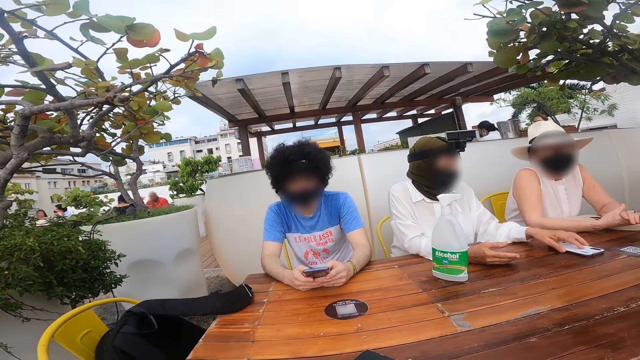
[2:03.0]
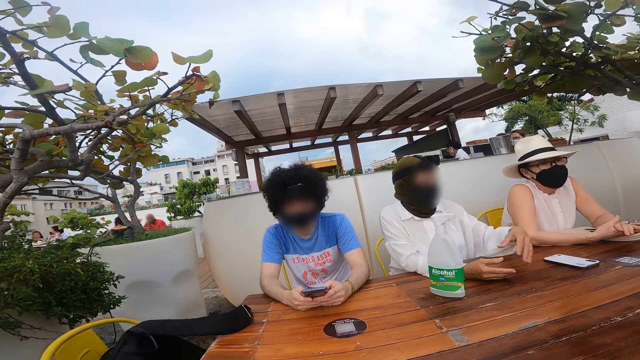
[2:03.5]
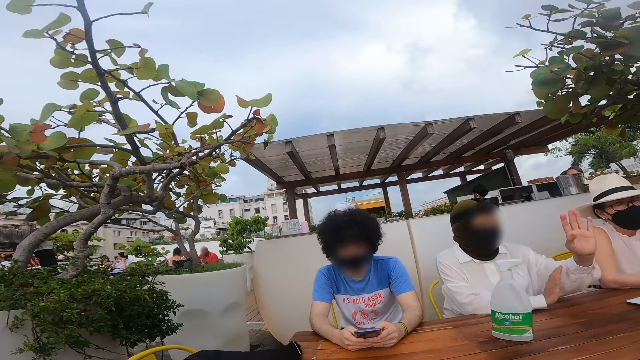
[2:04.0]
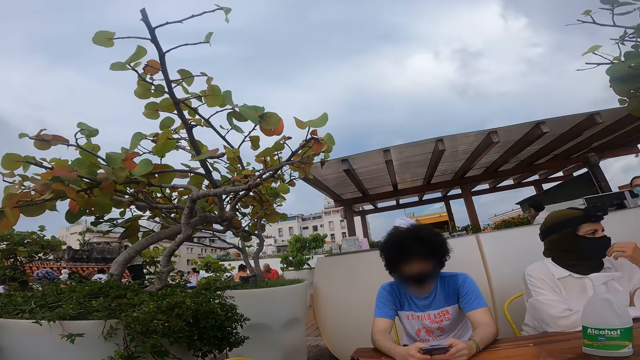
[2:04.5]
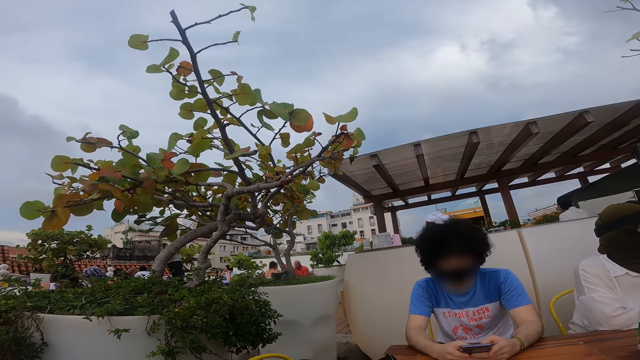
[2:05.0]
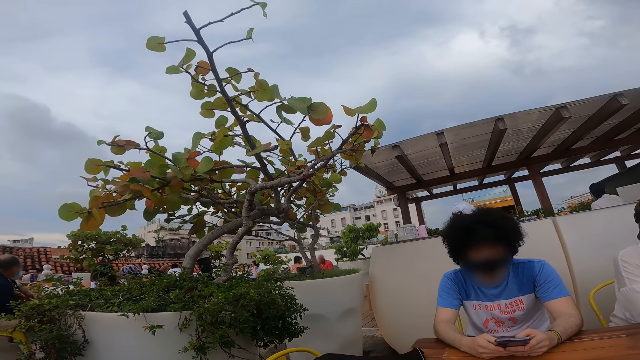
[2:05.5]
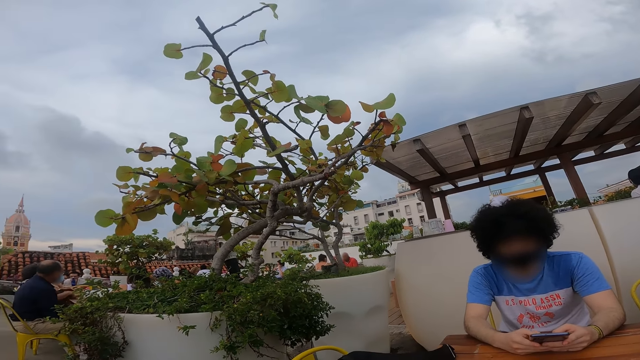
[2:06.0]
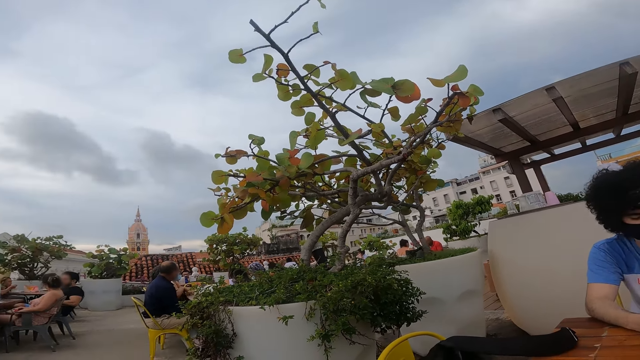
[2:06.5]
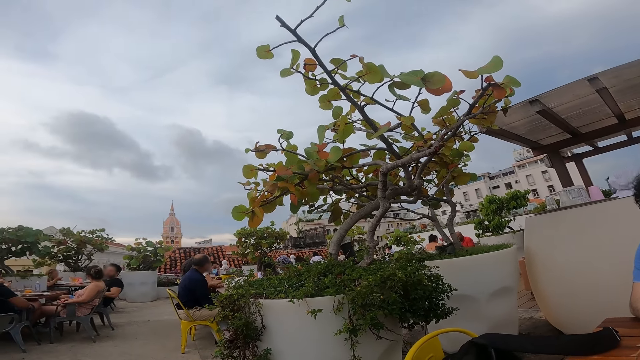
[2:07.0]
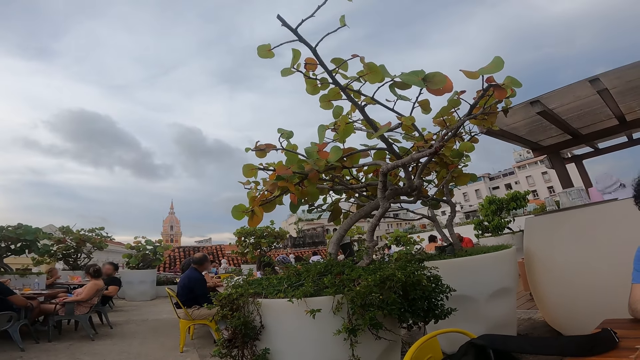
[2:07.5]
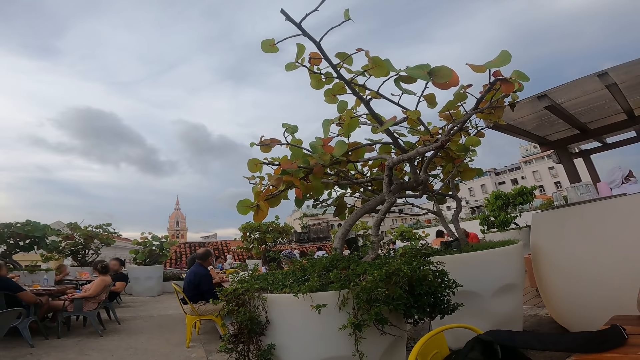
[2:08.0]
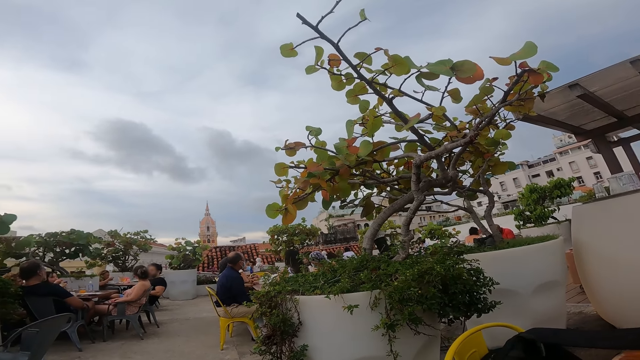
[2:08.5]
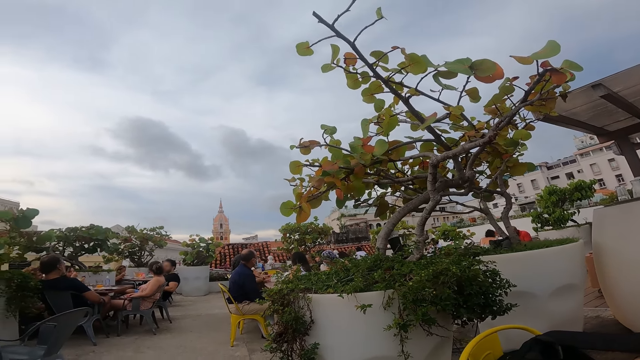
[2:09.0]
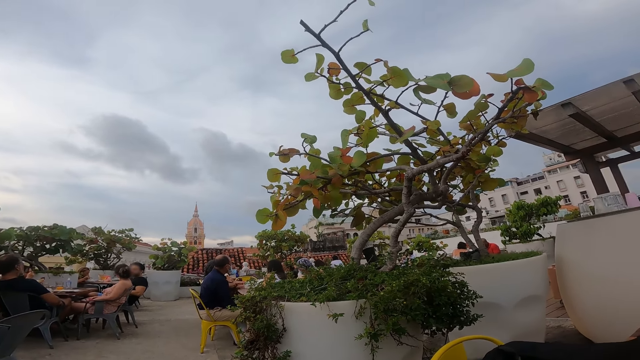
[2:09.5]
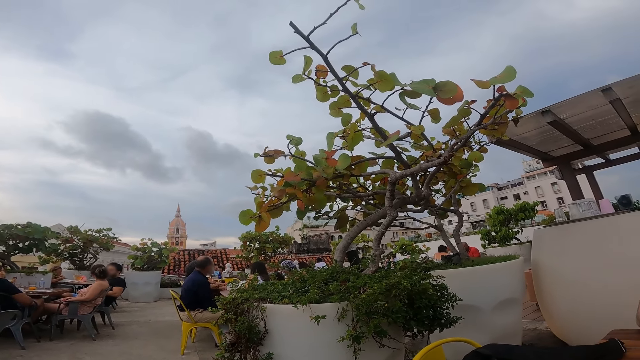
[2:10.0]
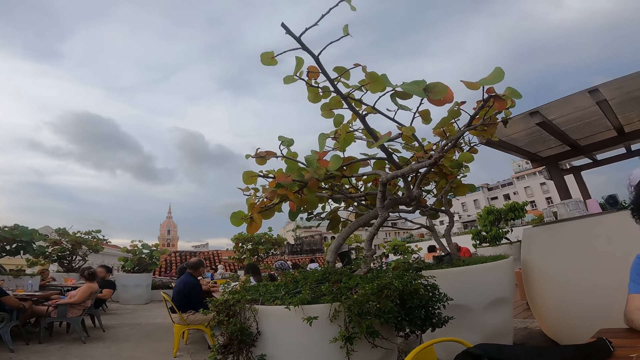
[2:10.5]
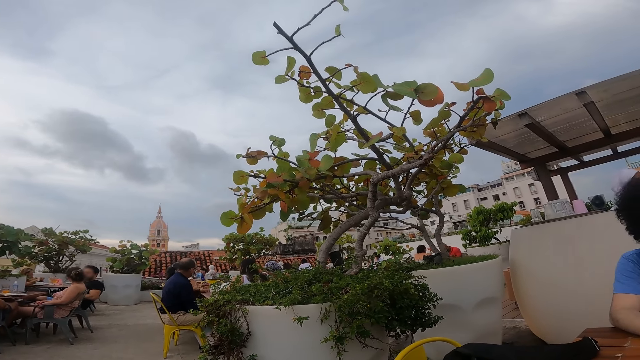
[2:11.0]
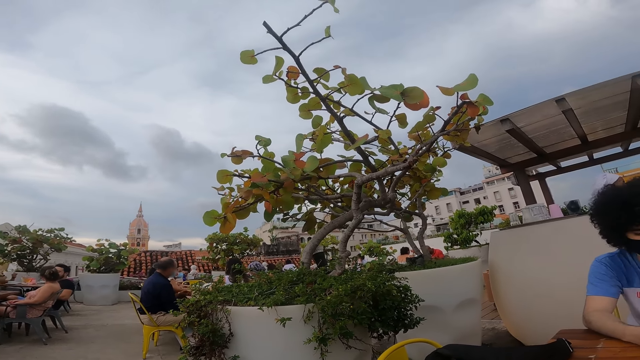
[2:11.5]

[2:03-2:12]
A person puts the phone on the table.

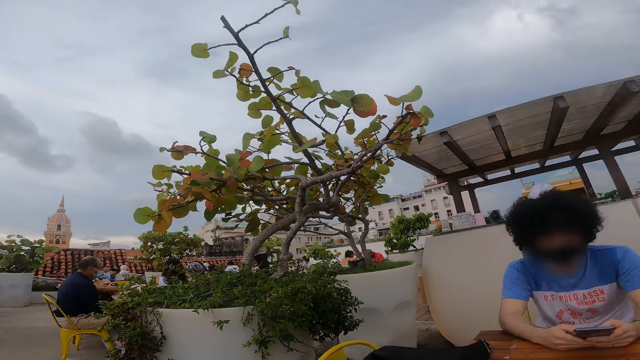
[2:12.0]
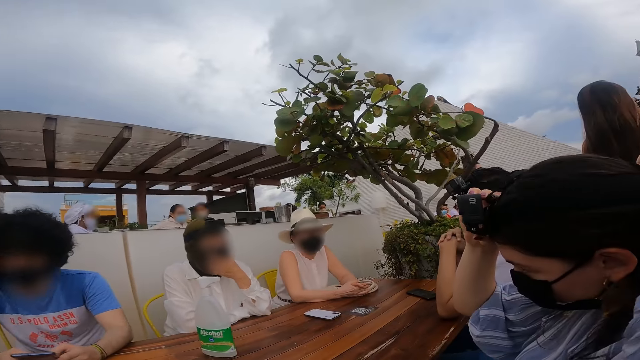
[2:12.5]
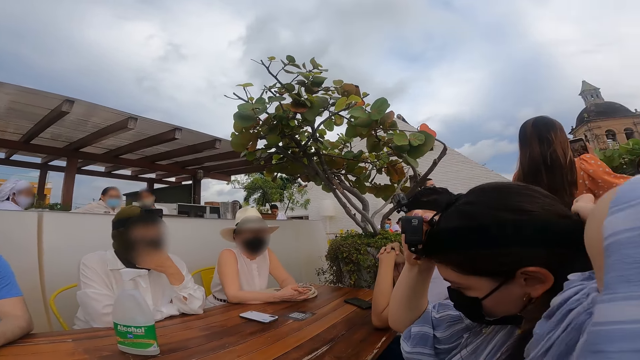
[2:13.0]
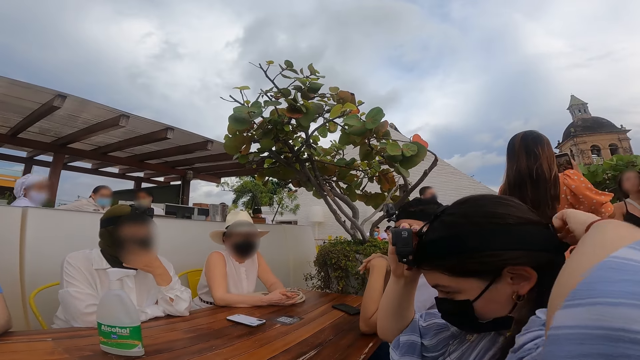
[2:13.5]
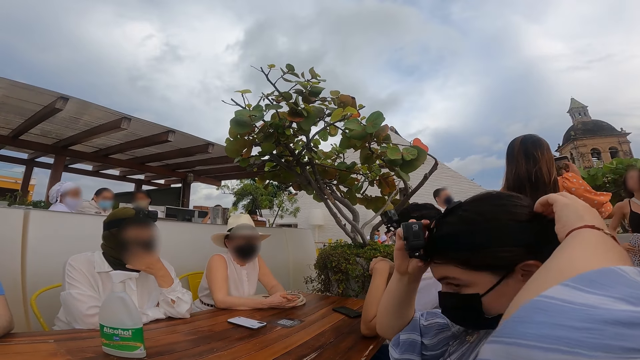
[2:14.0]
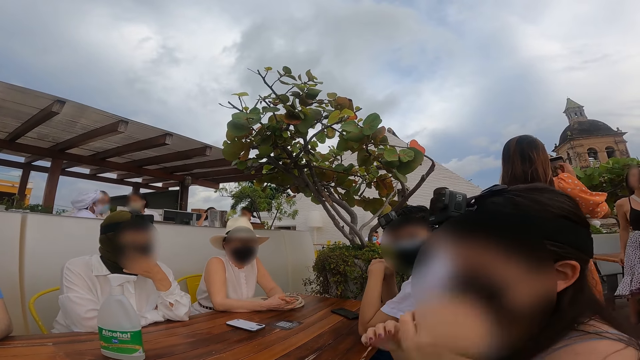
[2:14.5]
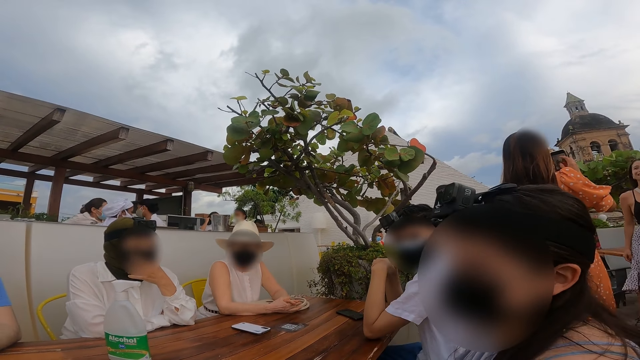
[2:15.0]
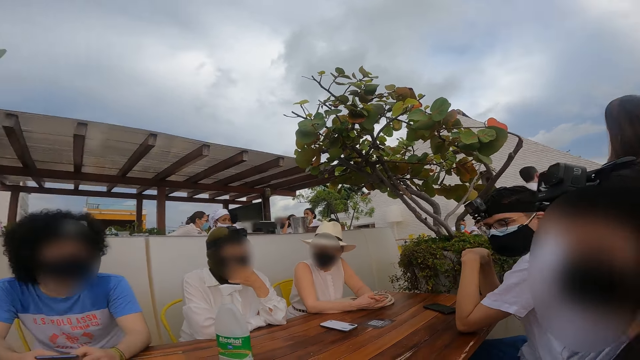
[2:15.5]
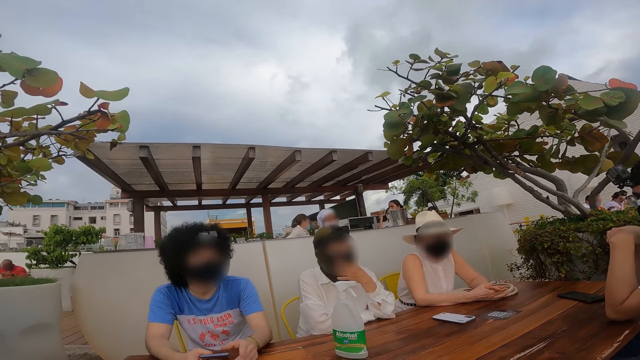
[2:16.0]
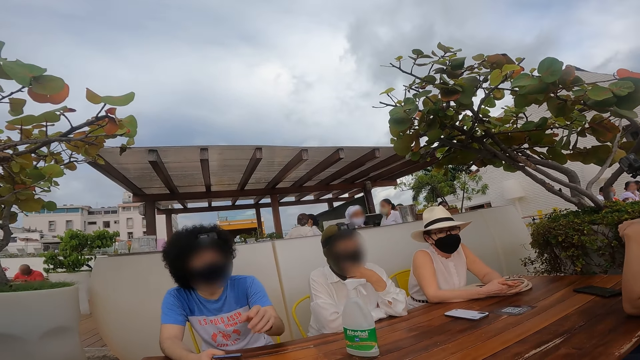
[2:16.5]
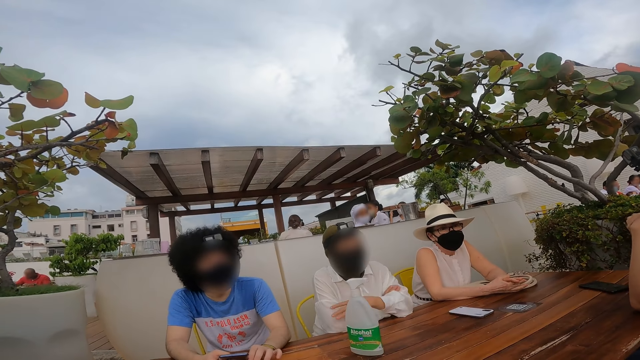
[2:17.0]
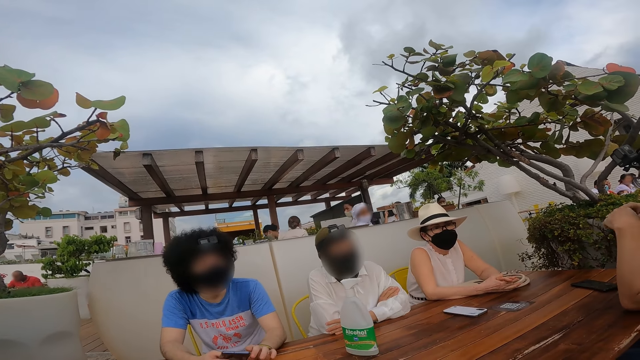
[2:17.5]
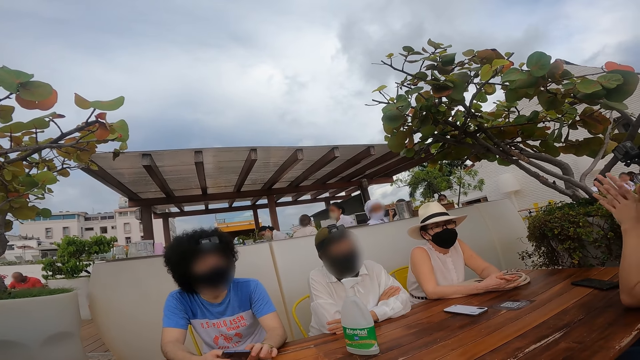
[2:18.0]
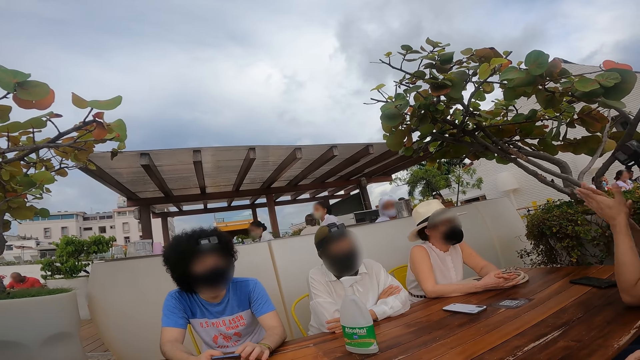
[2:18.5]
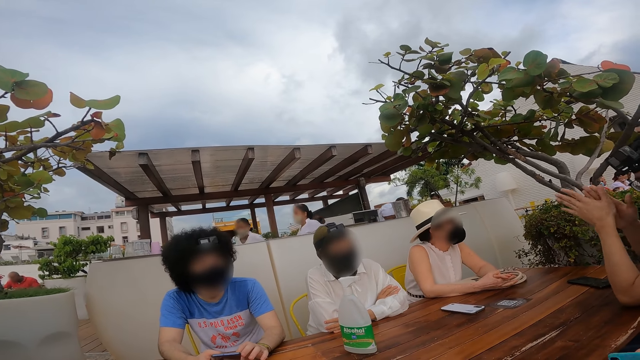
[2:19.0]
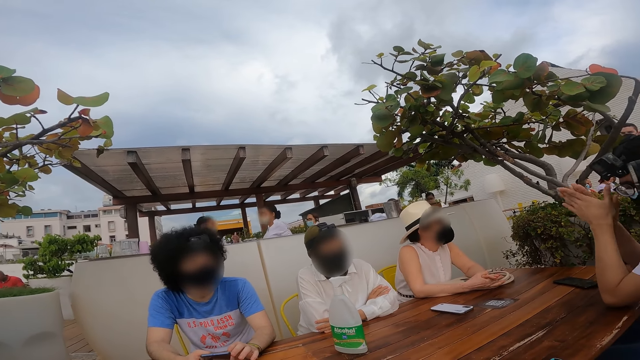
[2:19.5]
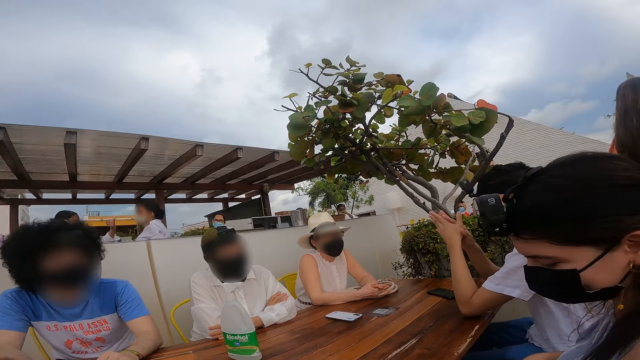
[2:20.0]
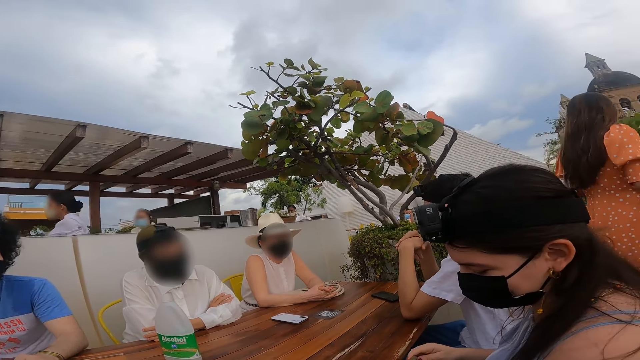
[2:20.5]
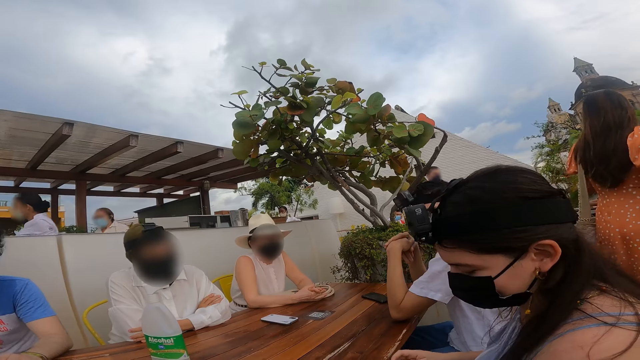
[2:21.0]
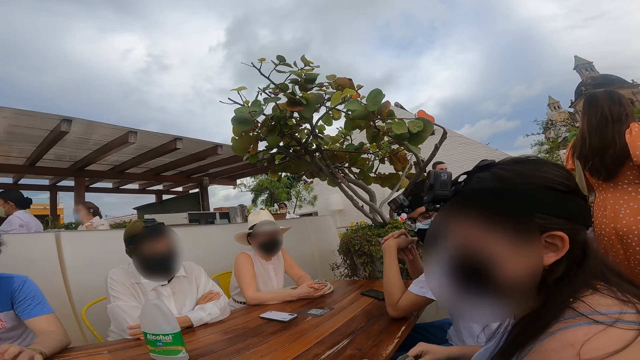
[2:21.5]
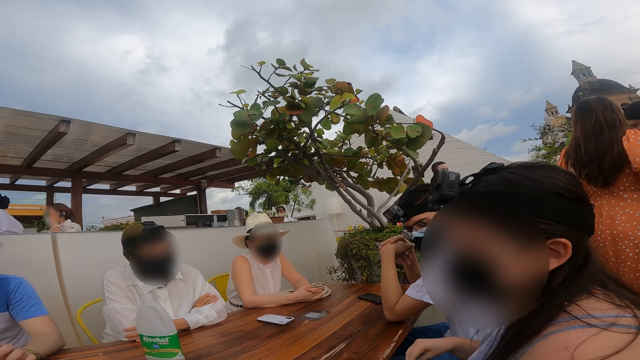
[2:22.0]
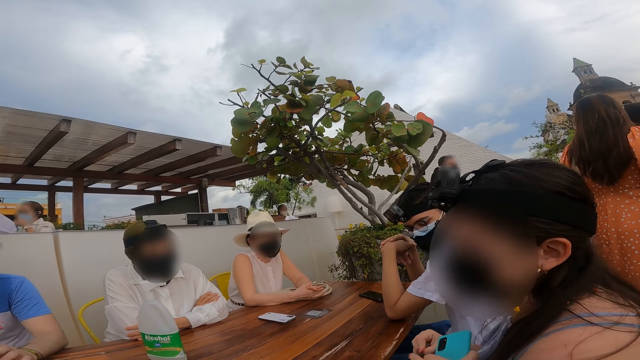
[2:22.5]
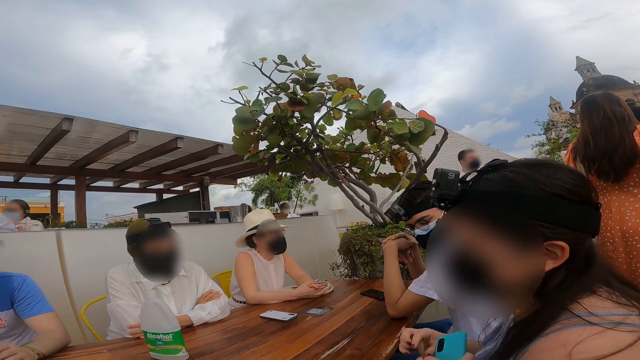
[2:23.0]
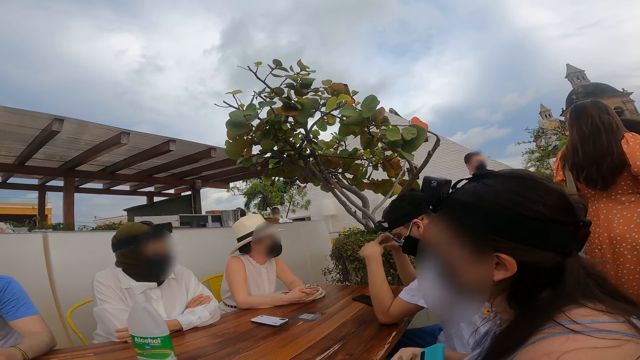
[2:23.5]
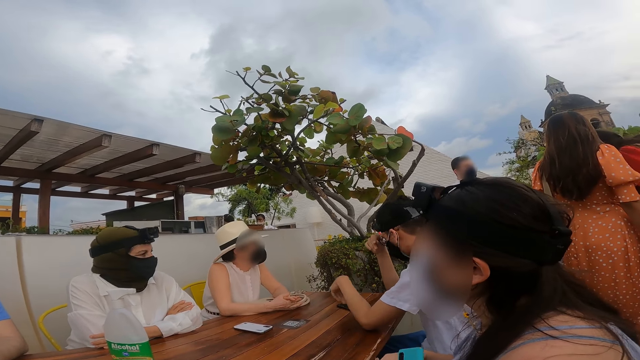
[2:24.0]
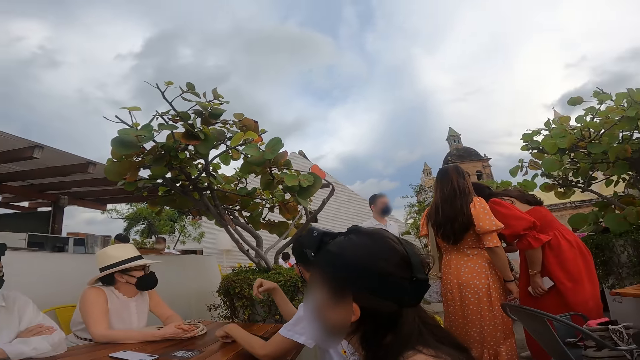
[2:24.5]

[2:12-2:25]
A person holds the camera. Another person rubs his hands.
